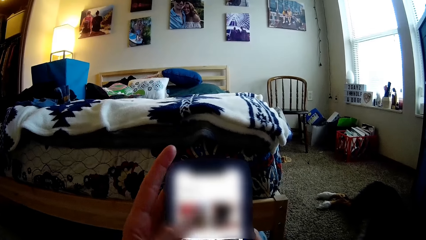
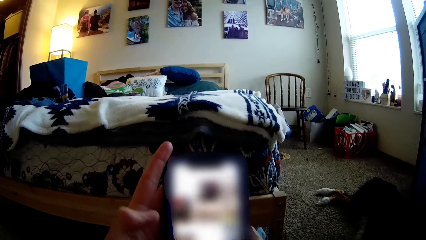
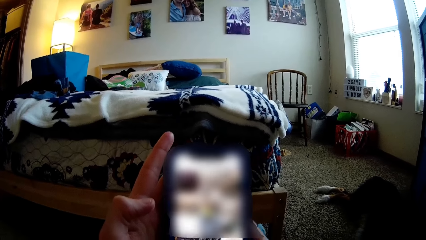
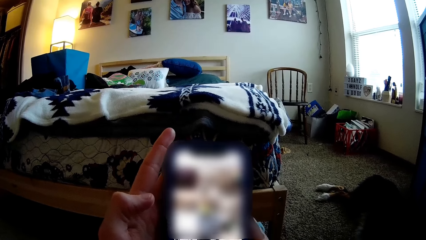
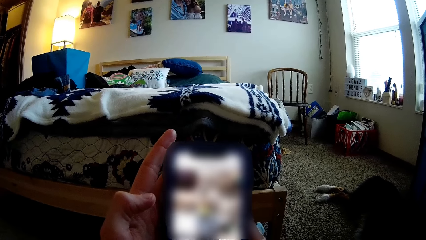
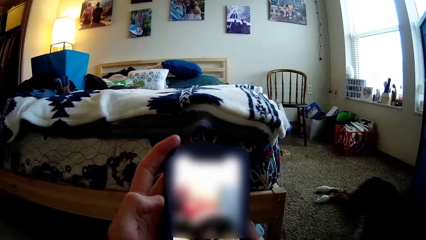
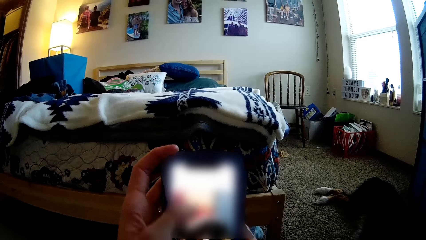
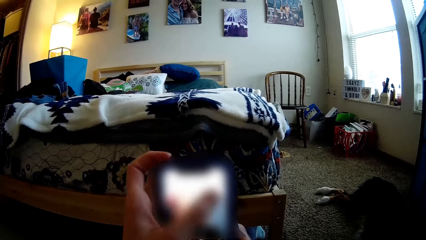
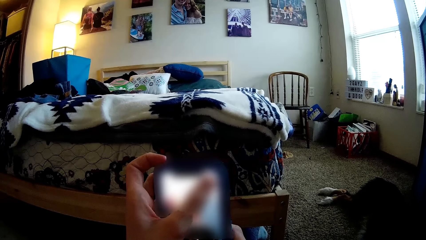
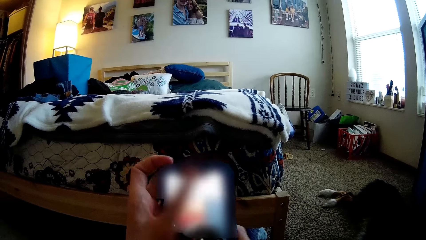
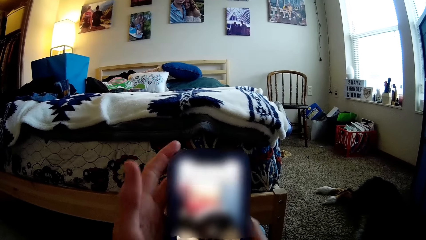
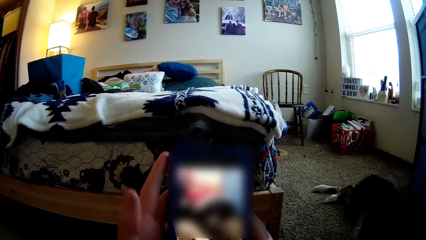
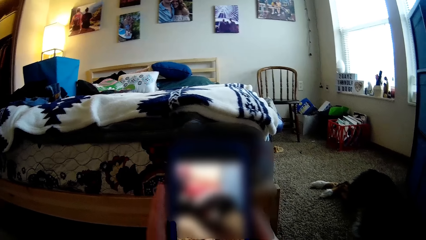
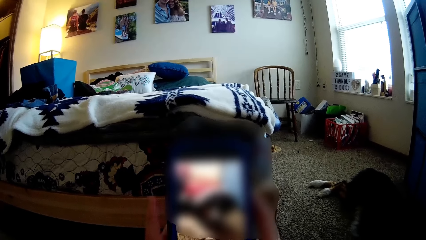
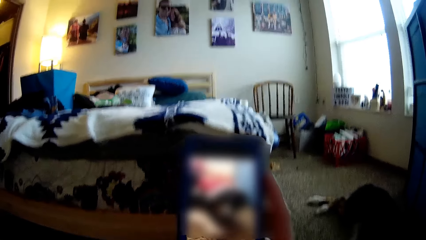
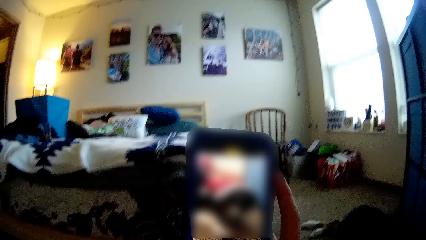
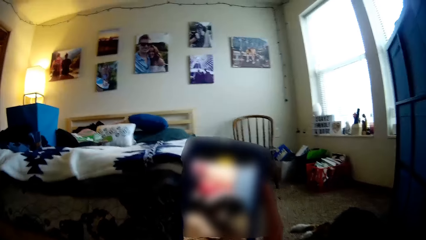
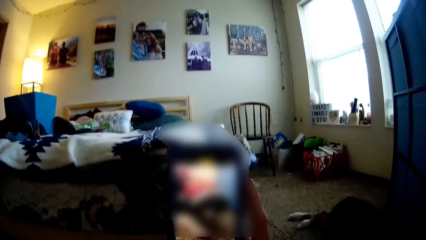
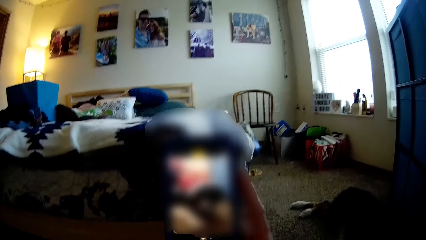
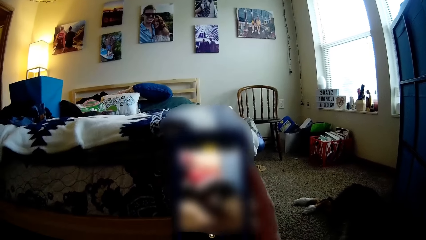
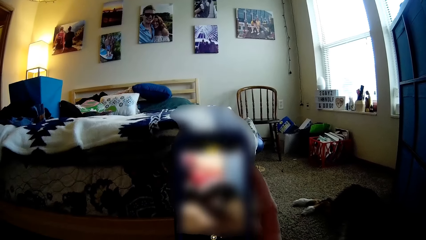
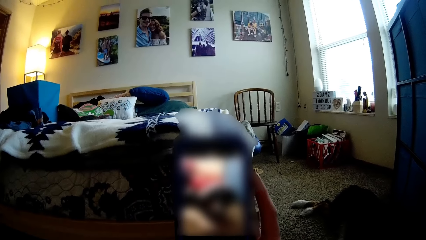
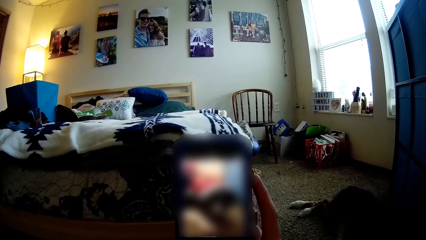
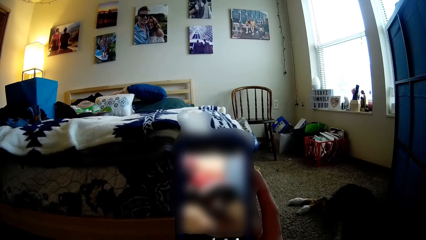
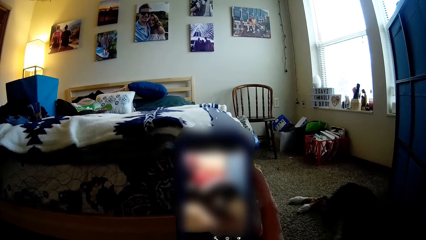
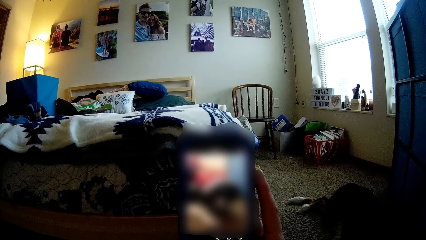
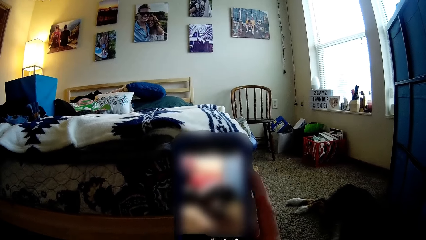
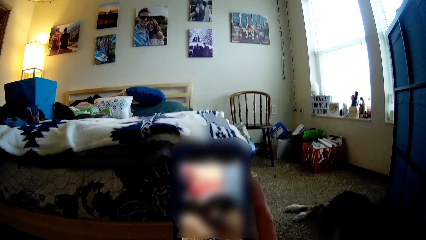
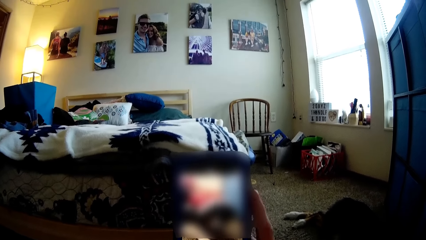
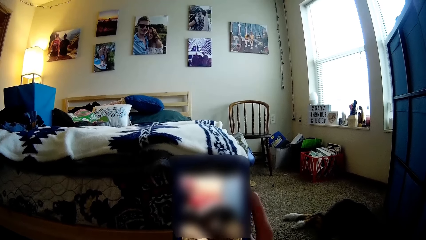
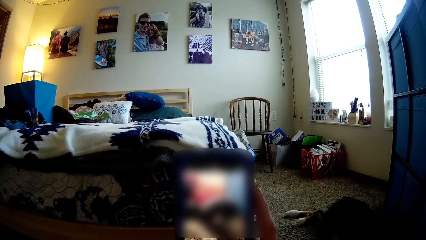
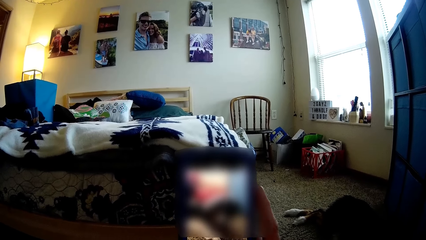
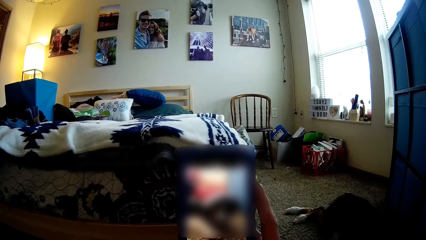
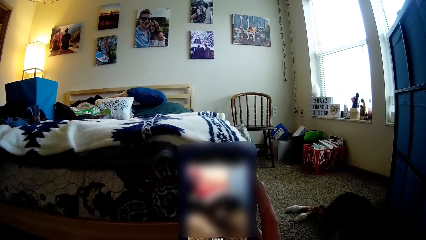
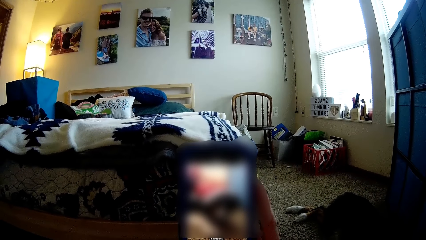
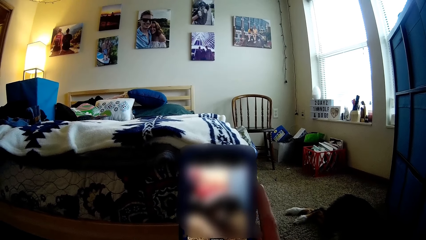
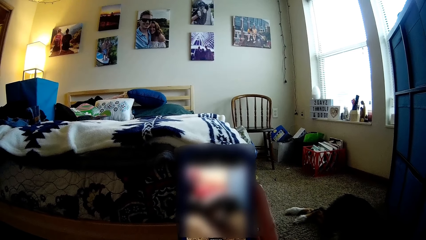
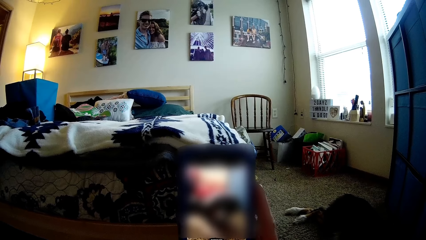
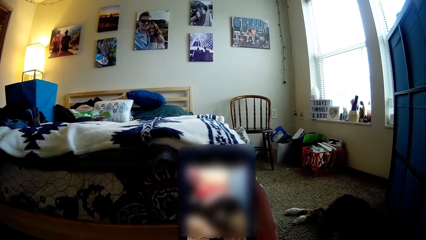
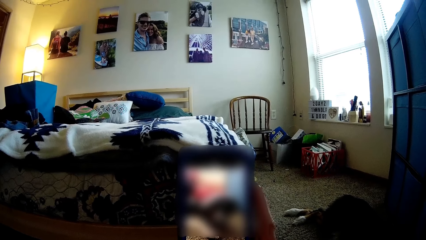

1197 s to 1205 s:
The camera wearer removes her left hand from the phone.

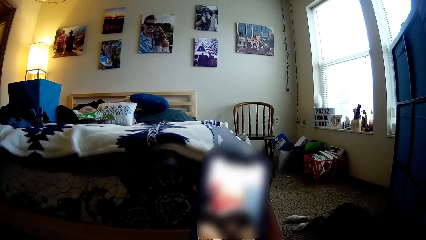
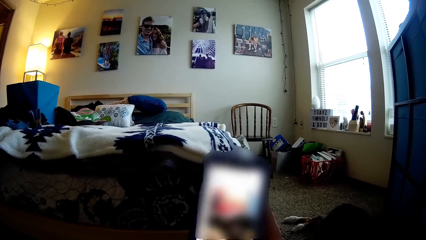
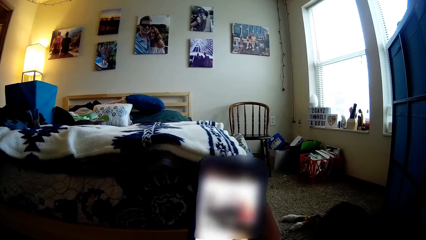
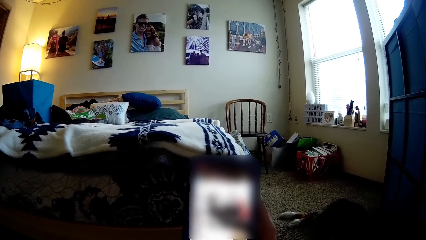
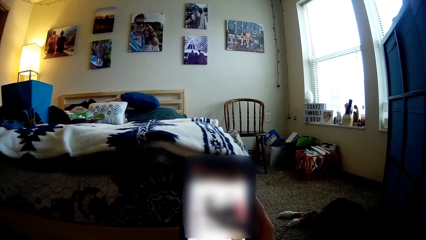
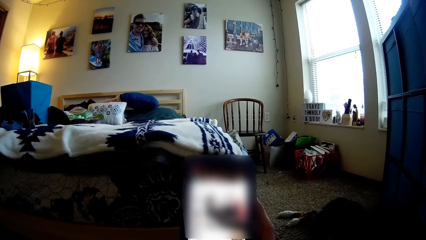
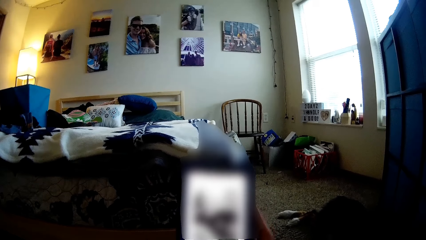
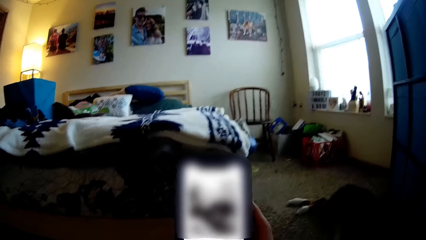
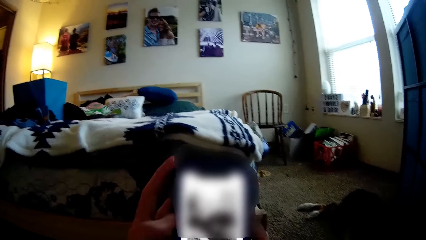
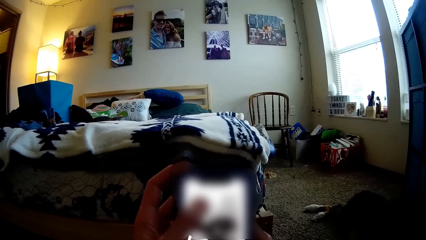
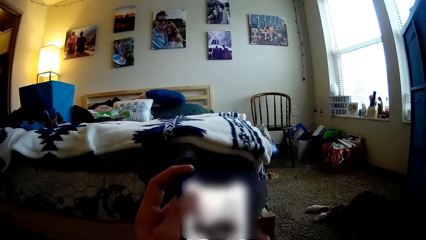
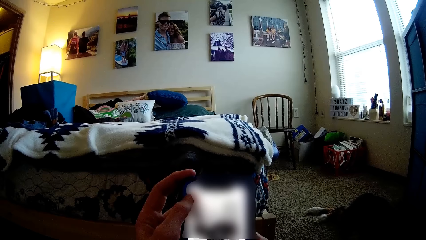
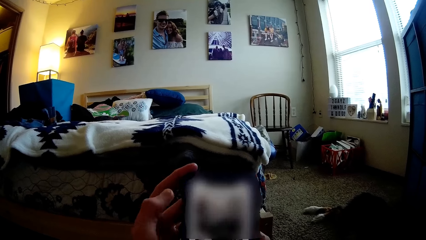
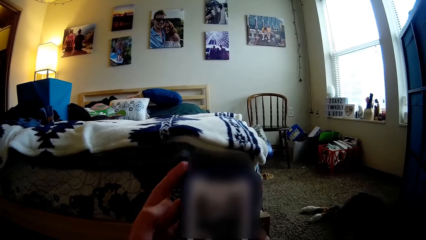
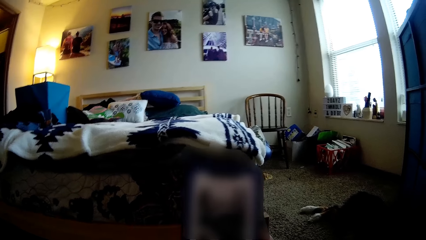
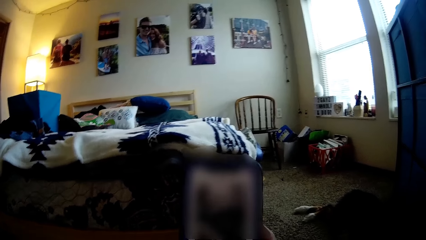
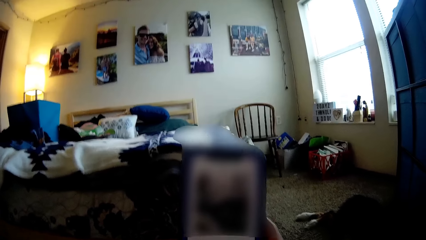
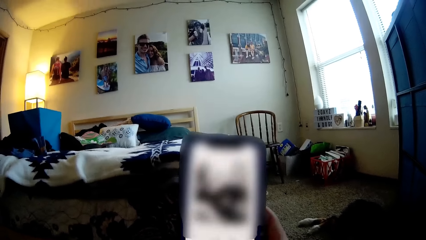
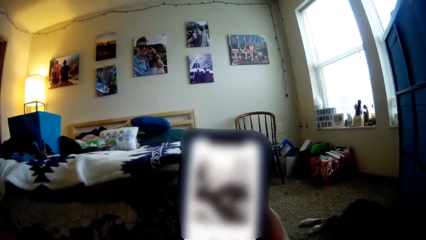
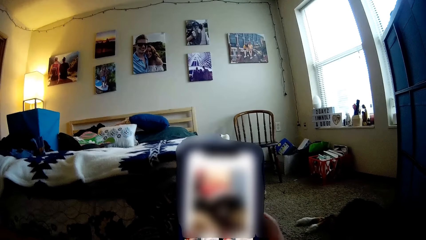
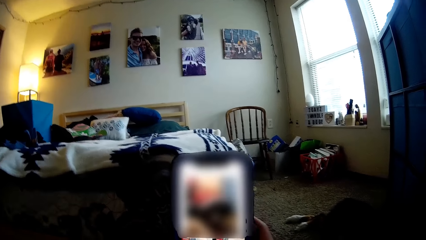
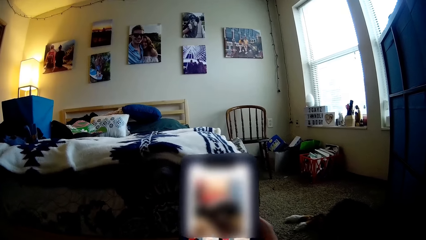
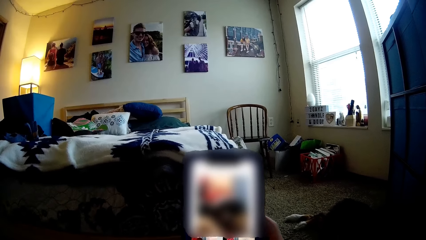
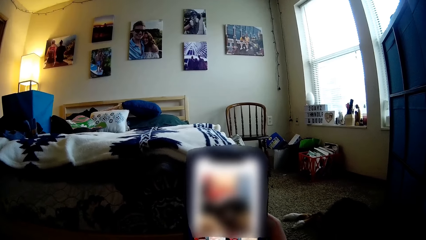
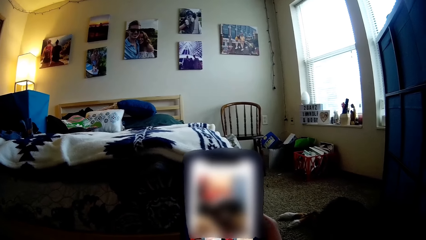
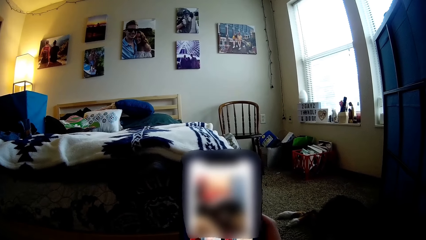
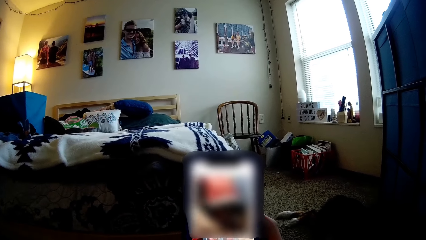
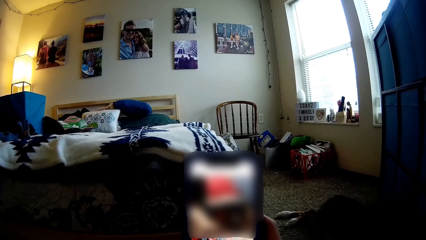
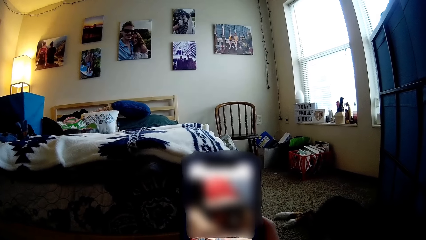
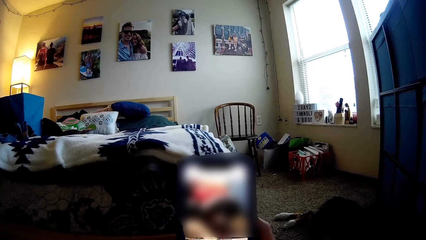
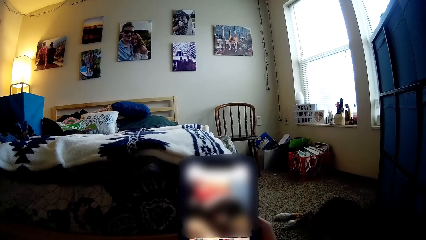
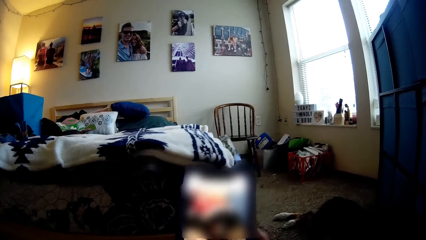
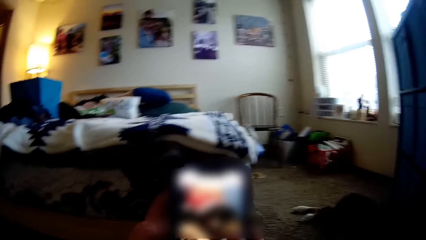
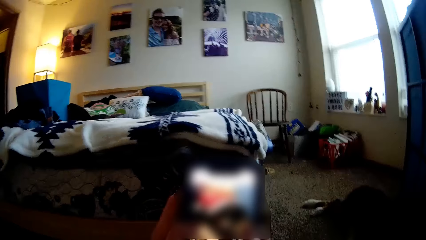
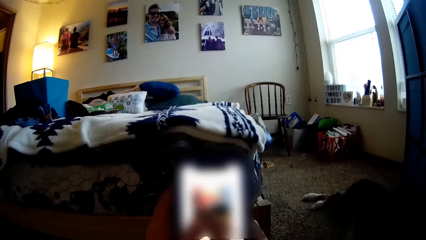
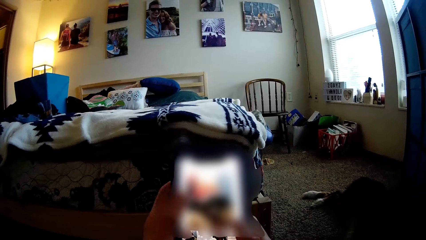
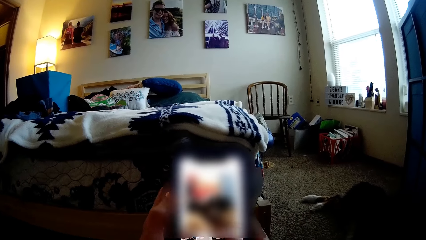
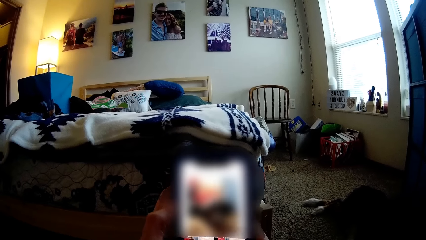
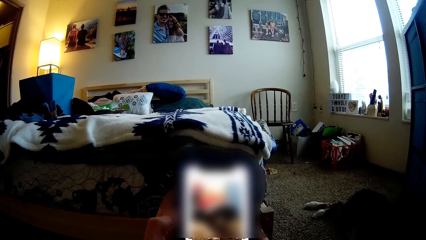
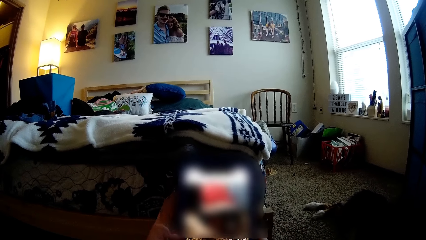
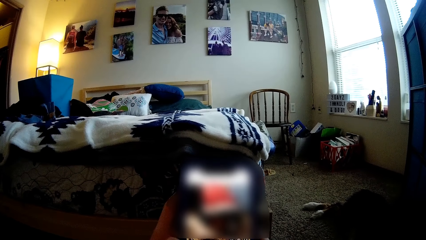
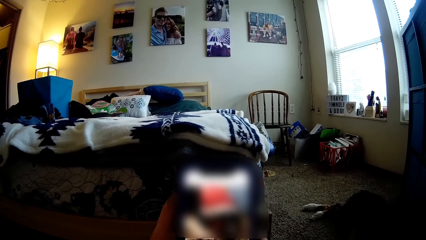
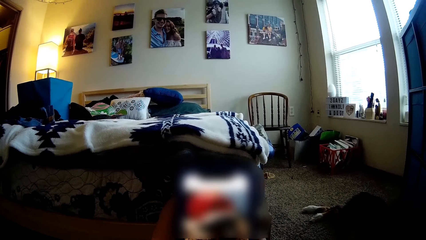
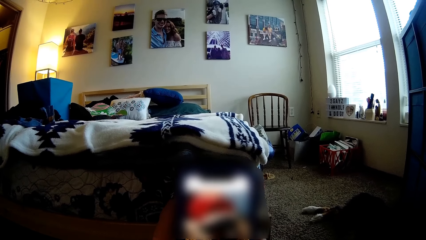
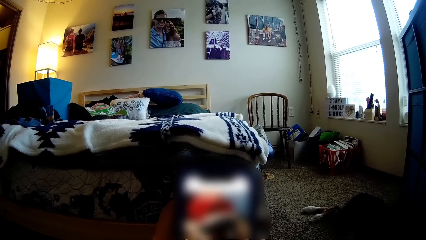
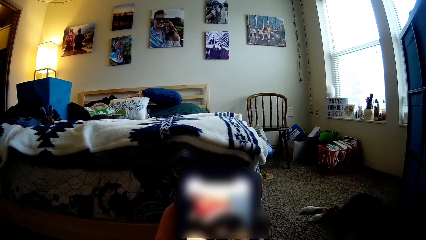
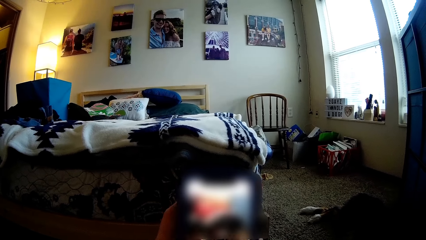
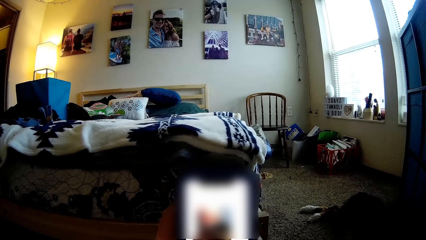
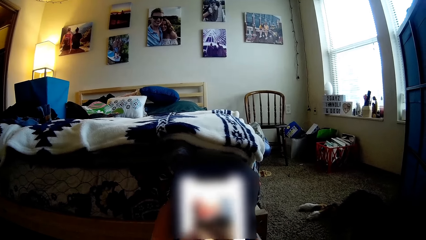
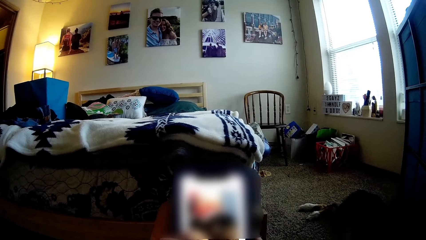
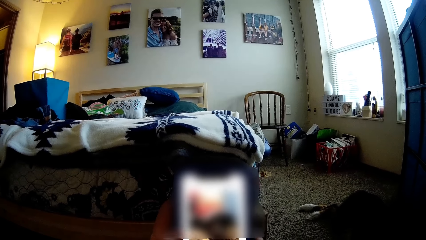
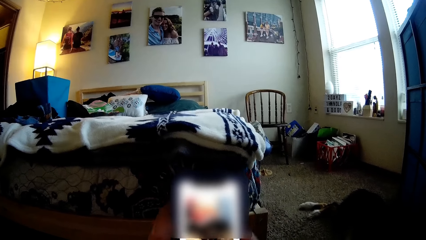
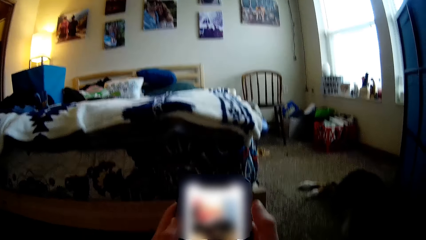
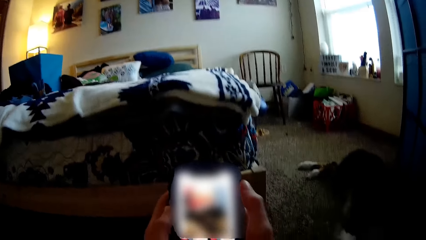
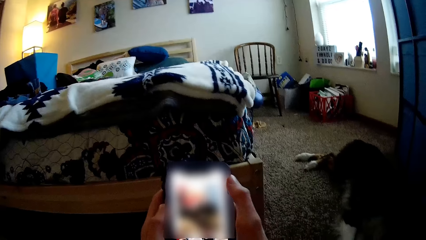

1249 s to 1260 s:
The camera wearer touches her phone in her right hand with her left hand. She touches her phone in her right hand with her left hand again. She removes her left hand from the phone. She touches her phone in her right hand with her left hand. She operates the phone in her right hand with both hands.
